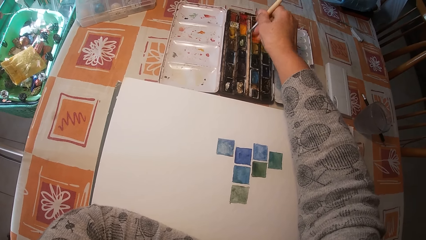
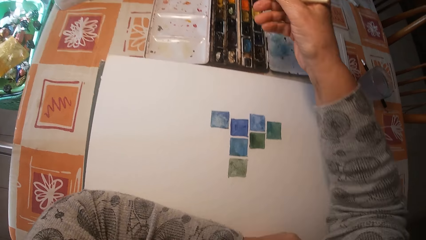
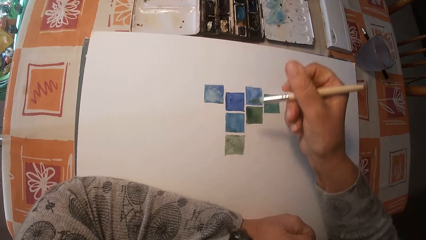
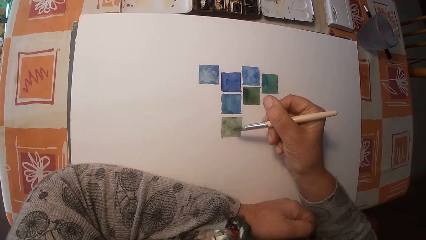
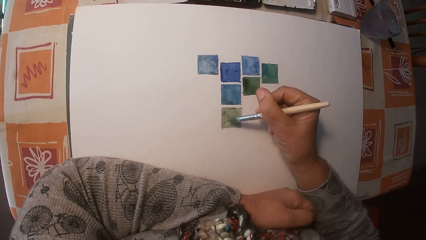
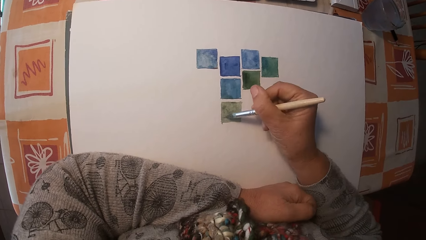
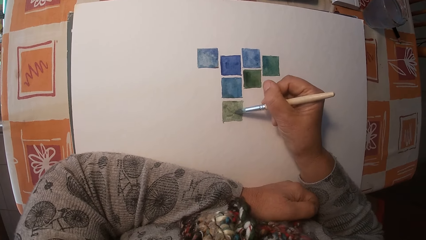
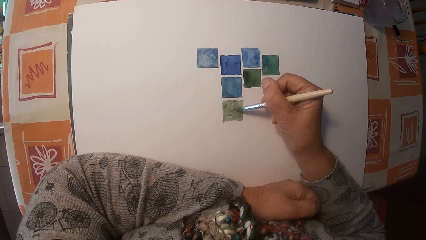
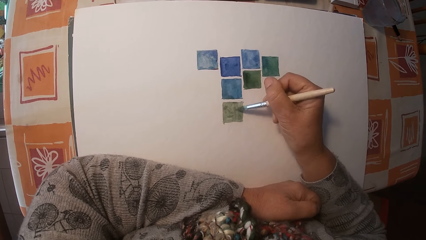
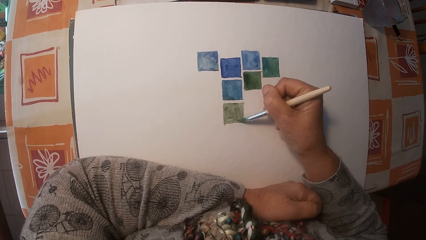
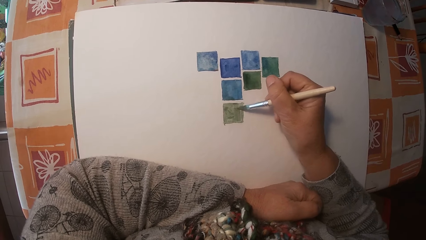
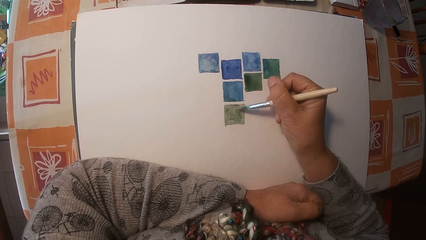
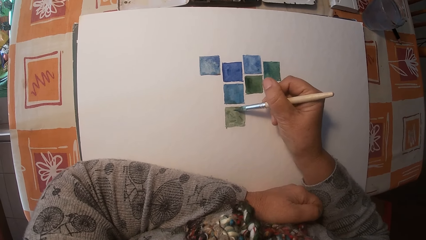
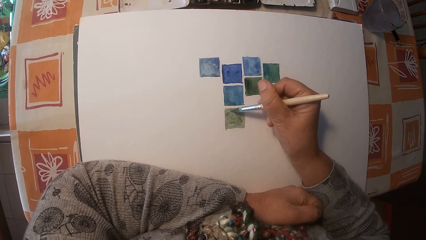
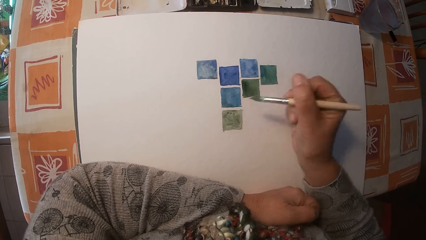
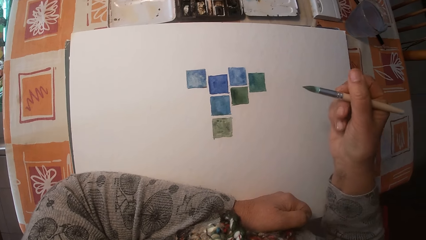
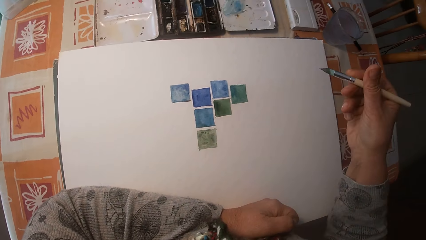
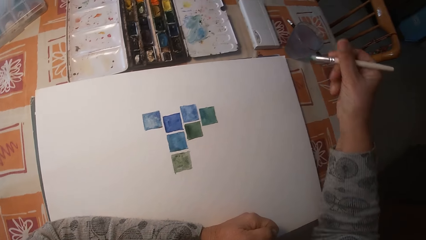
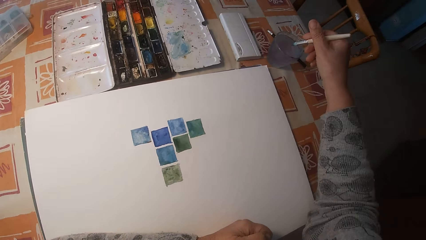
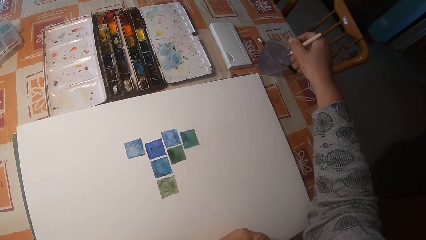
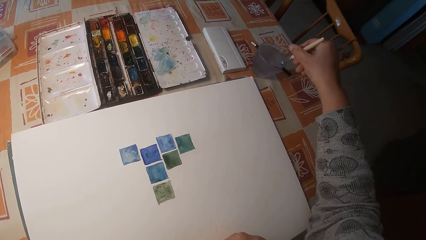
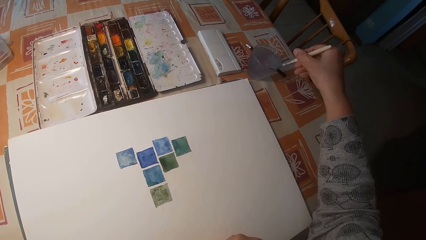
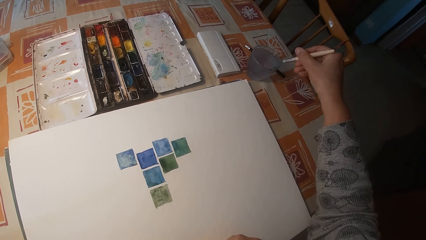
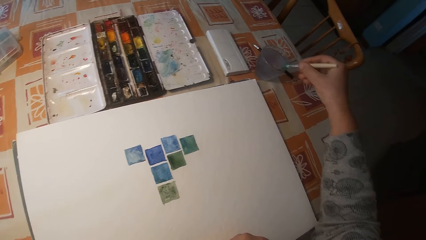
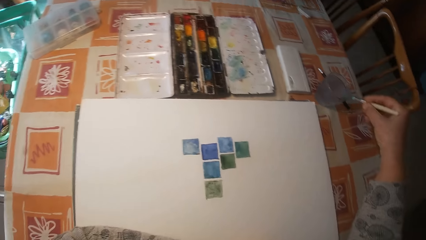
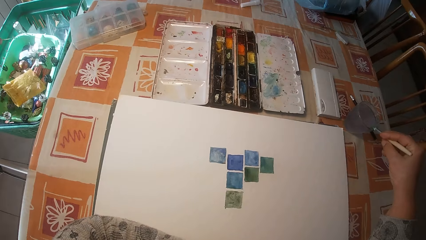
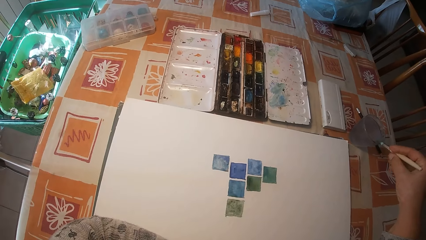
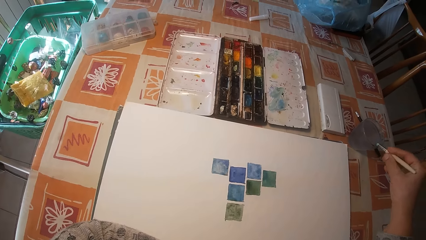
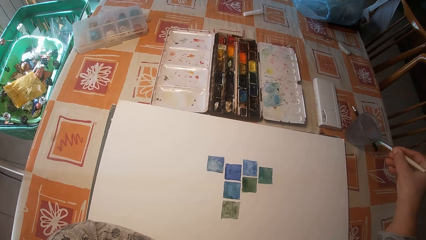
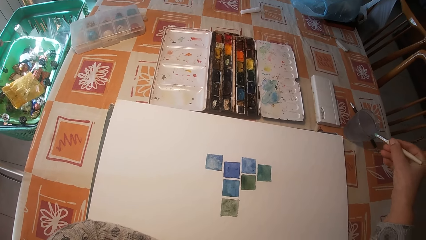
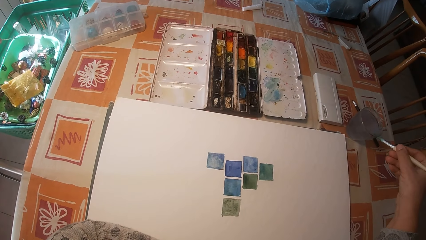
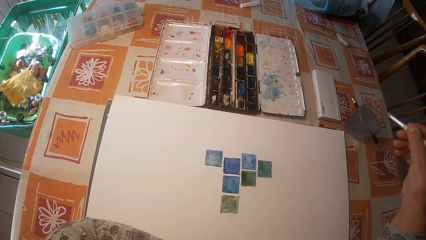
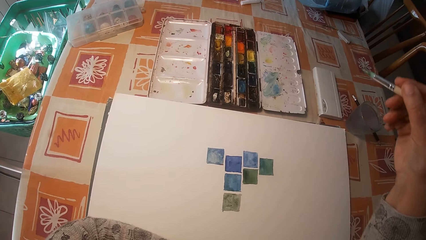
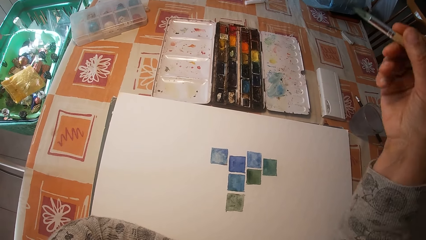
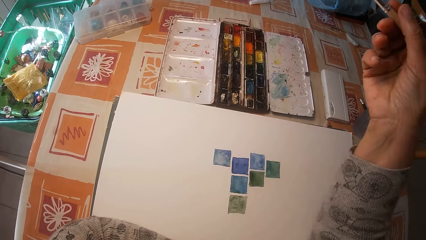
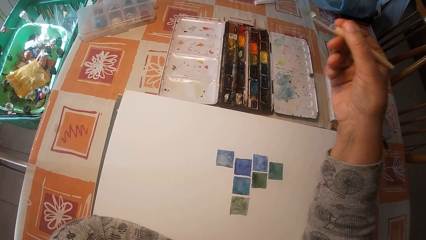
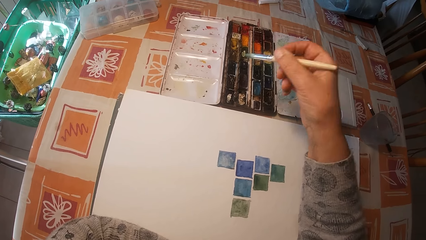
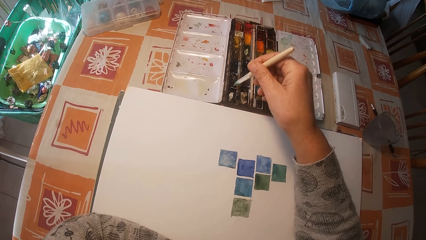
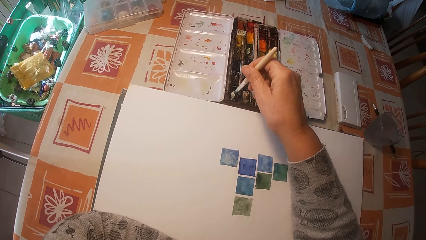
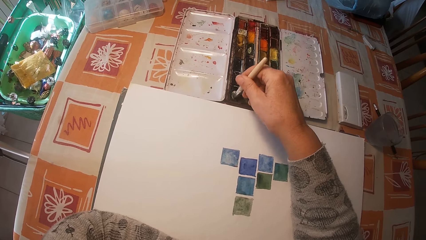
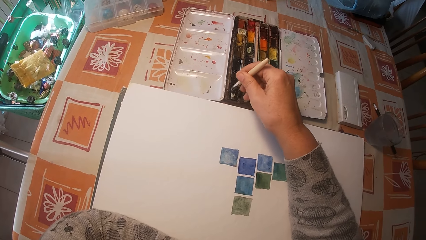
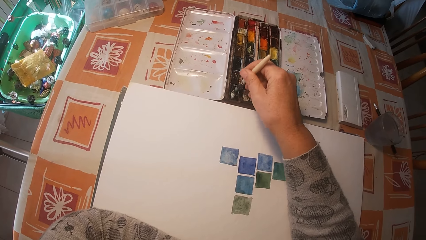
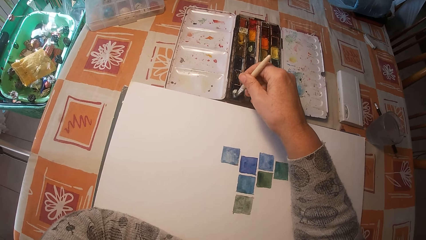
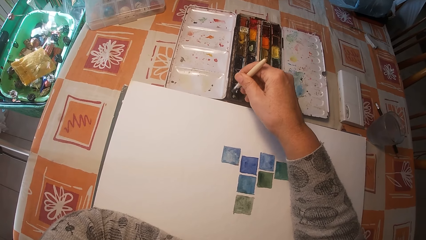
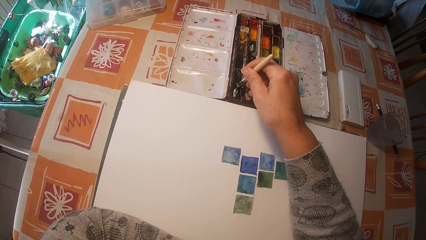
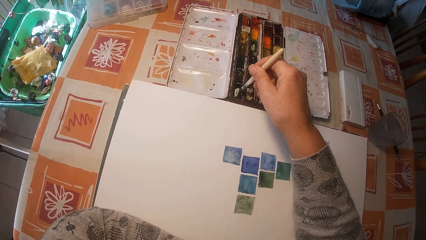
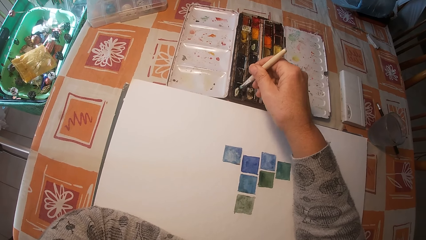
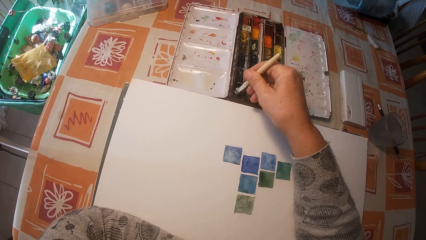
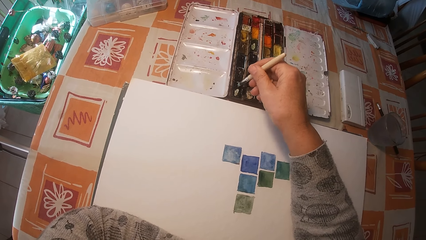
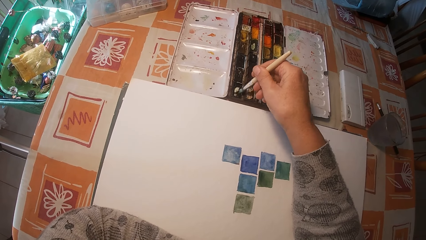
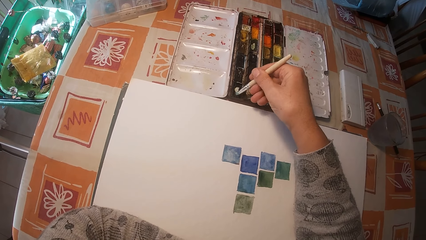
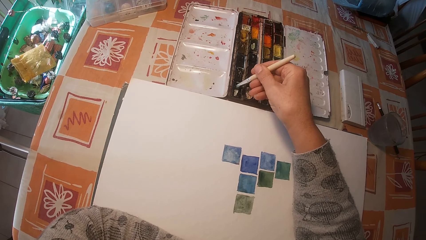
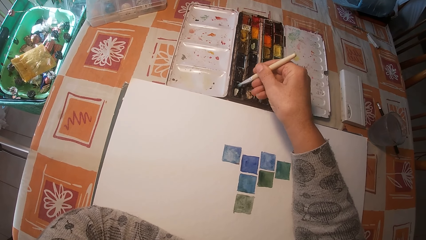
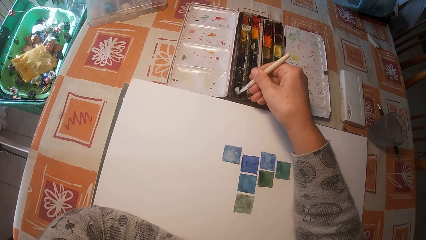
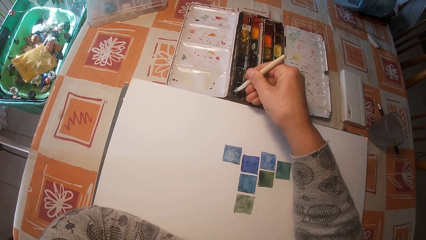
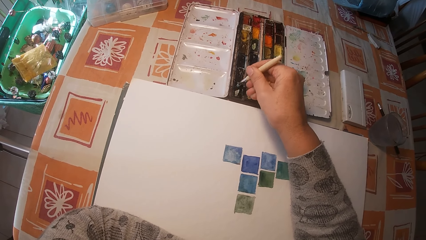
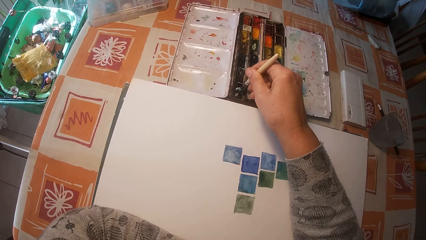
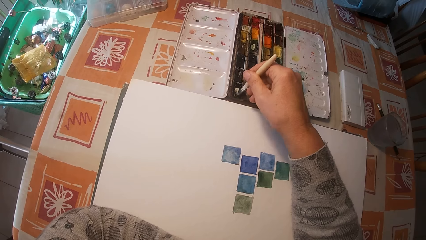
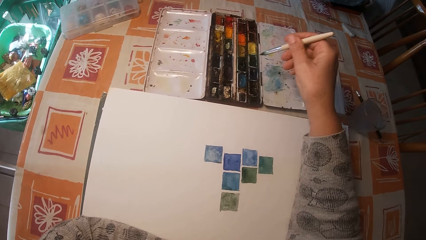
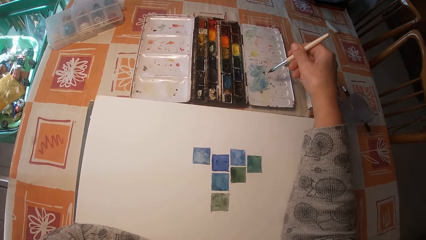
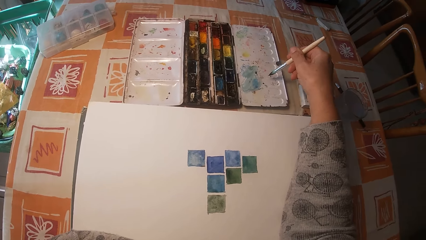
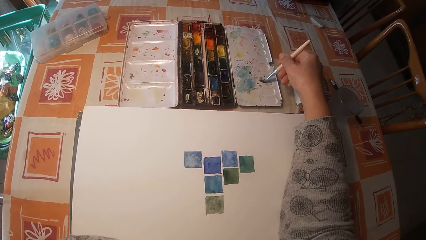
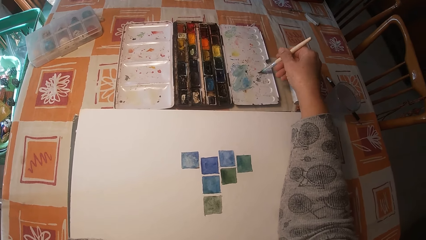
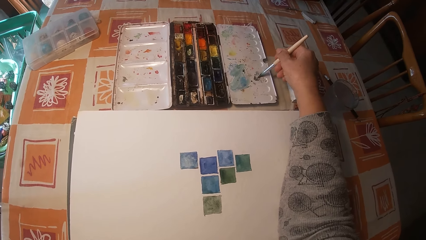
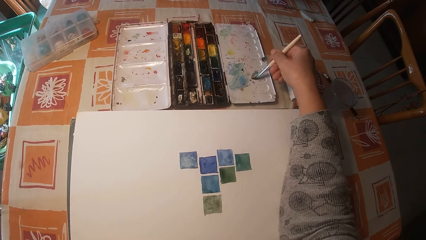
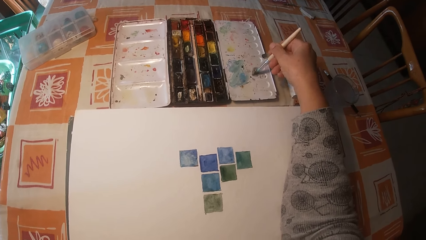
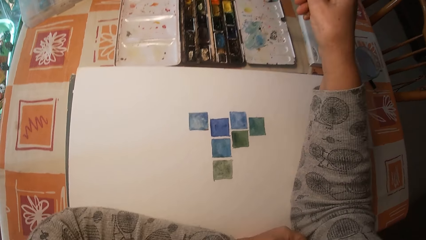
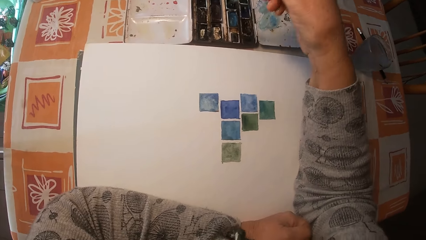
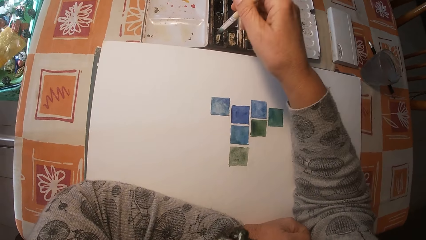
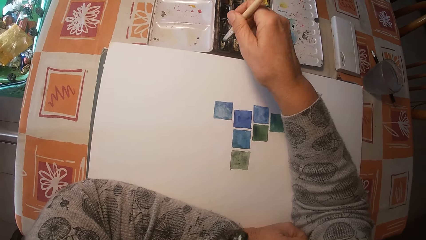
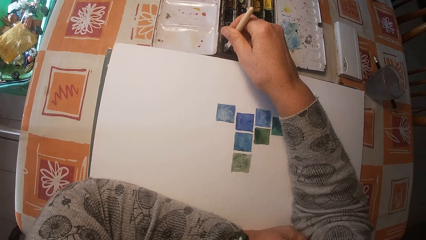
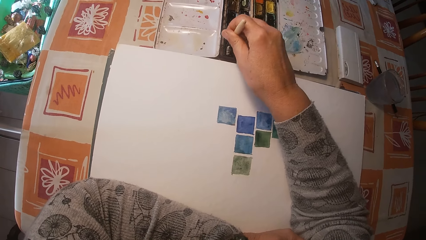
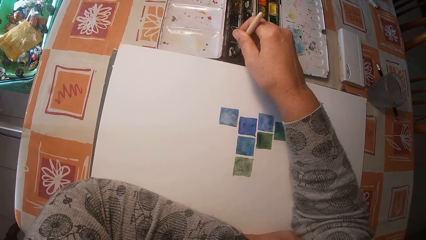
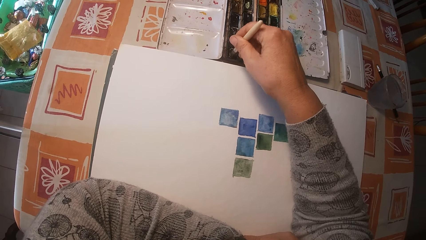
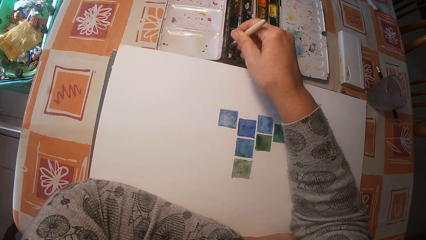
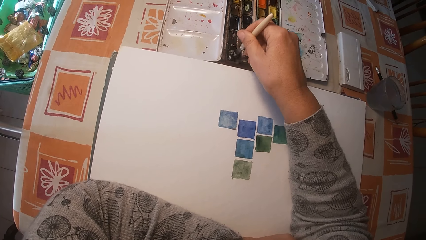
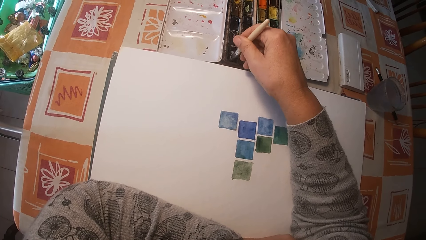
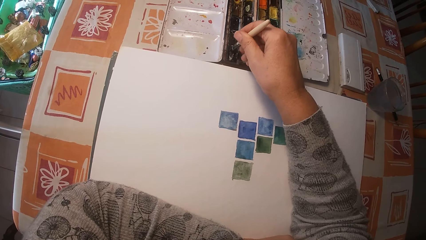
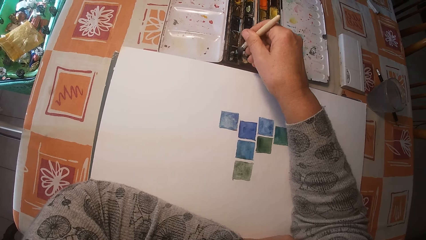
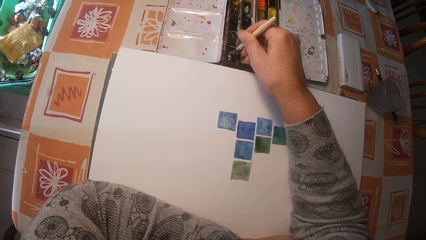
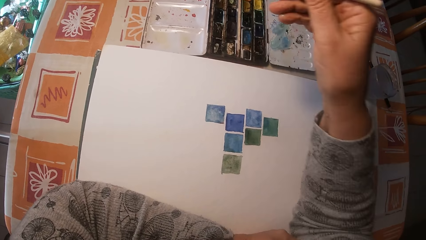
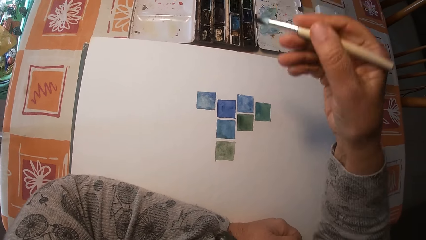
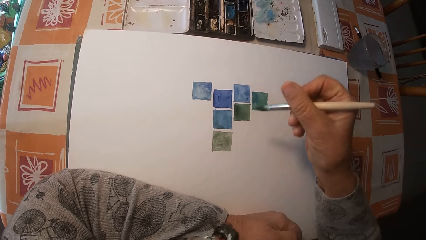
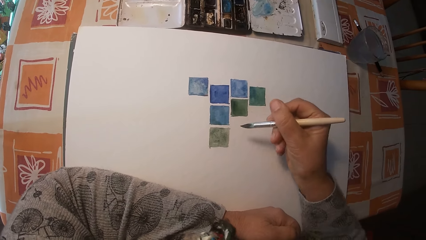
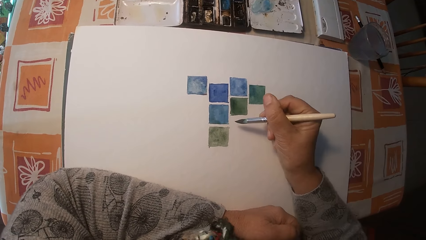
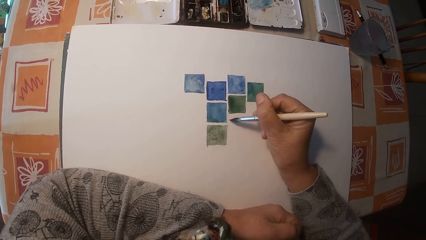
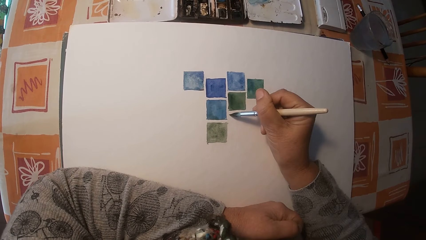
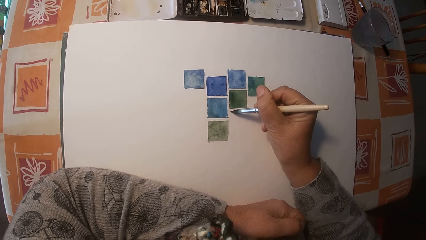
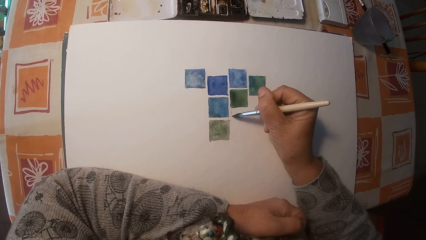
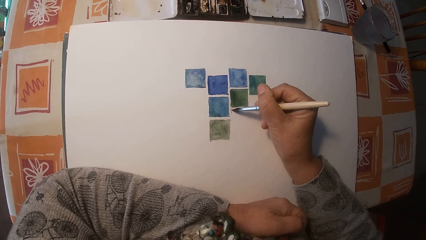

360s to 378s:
The camera wearer removes the brush on the paint box or gouache paint set. They paint the drawing book with the brush. They remove the brush on the drawing book. They dip the brush in the cup of water. They wipe the brush on the edge of the cup of water. They lift the brush. They mix the paint on the paint box with the brush. They brush the cover of the gouache paint set. They brush a paint in the gouache paint set. They remove the brush on the paint box. They paint the drawing book with the brush.
